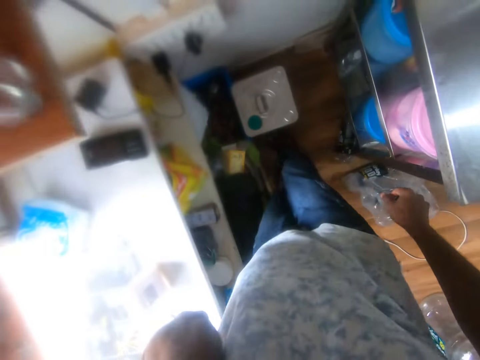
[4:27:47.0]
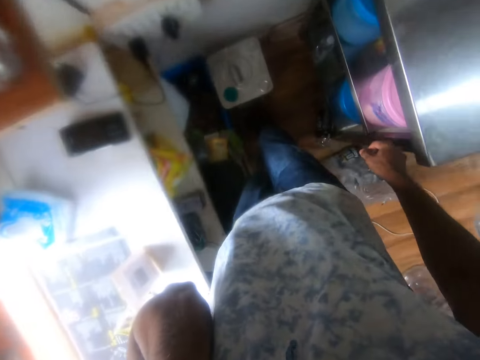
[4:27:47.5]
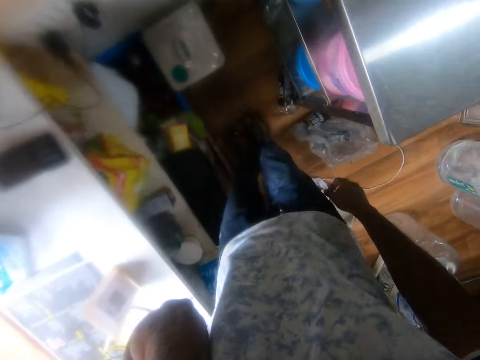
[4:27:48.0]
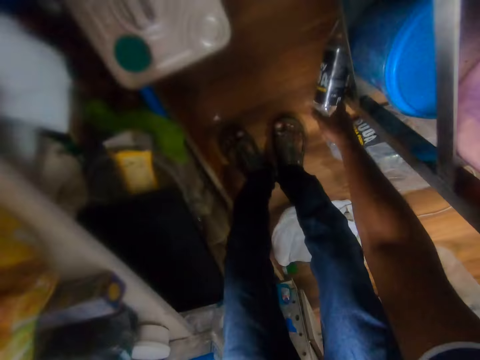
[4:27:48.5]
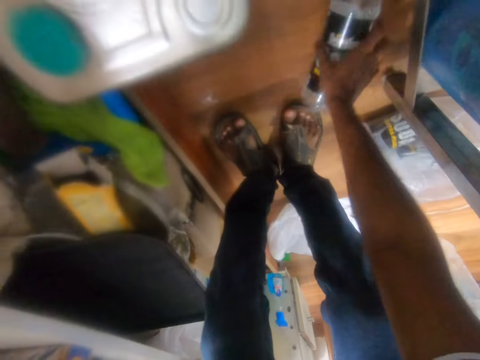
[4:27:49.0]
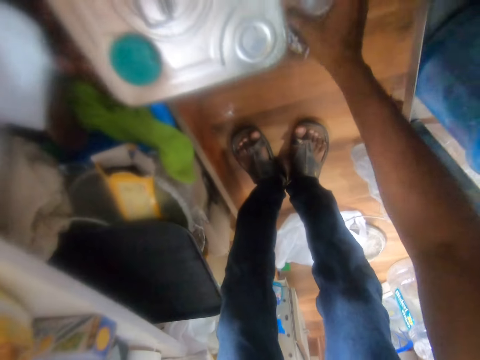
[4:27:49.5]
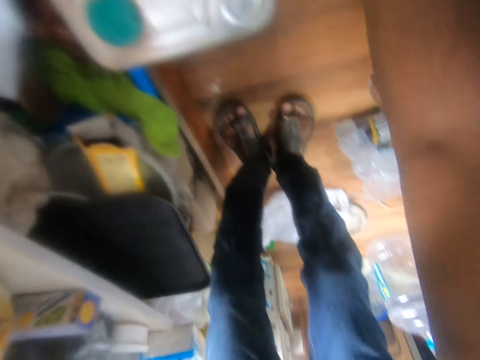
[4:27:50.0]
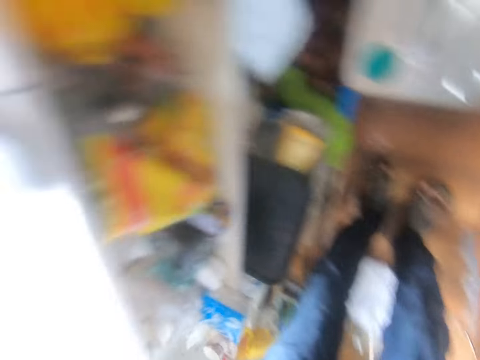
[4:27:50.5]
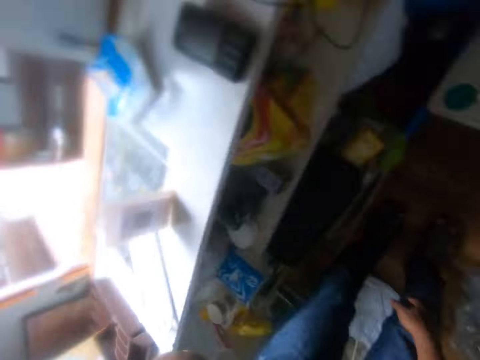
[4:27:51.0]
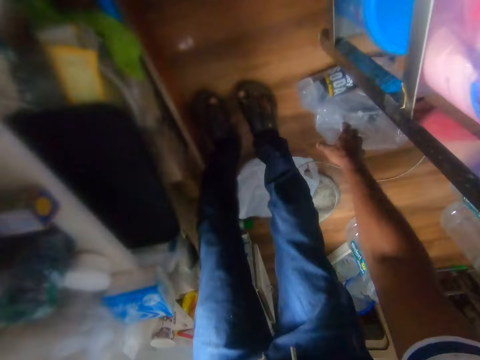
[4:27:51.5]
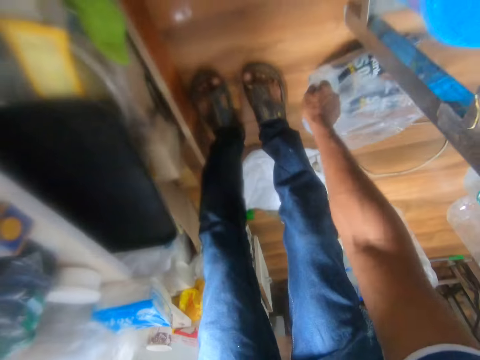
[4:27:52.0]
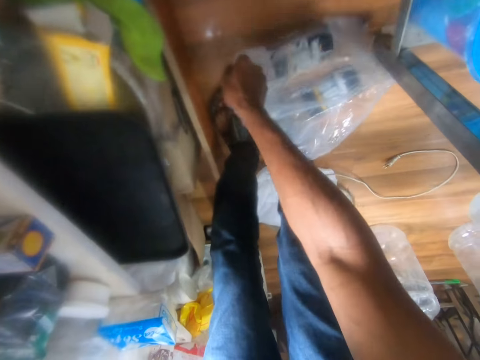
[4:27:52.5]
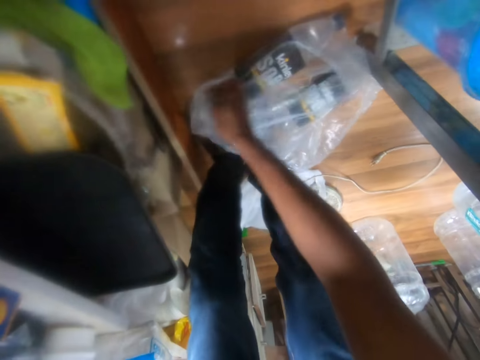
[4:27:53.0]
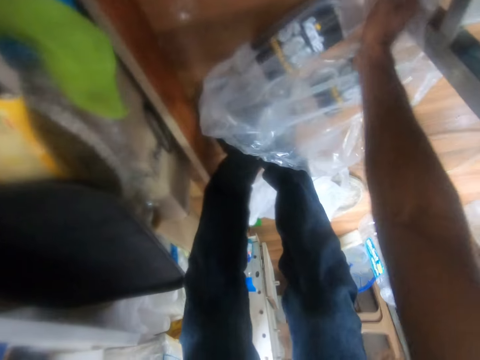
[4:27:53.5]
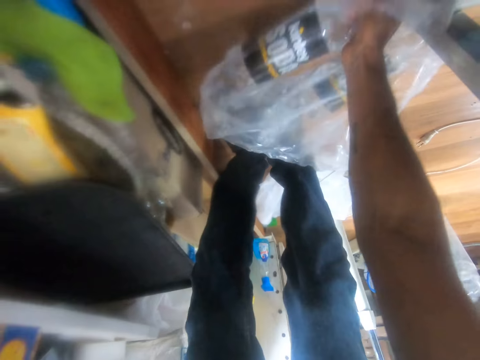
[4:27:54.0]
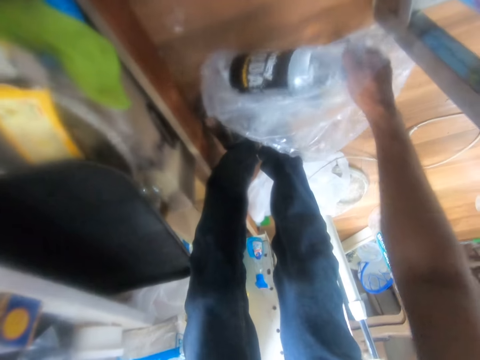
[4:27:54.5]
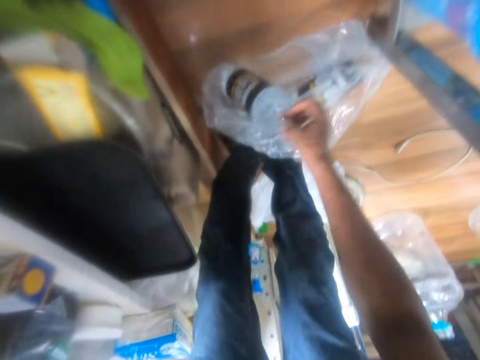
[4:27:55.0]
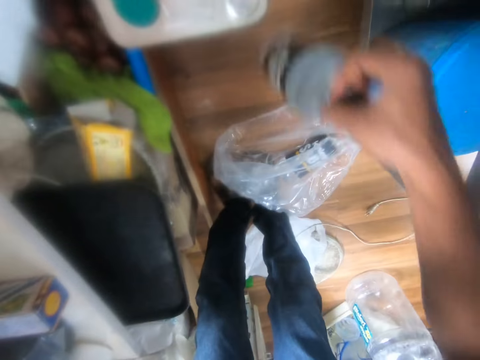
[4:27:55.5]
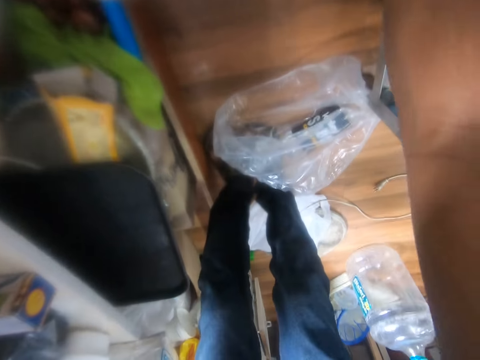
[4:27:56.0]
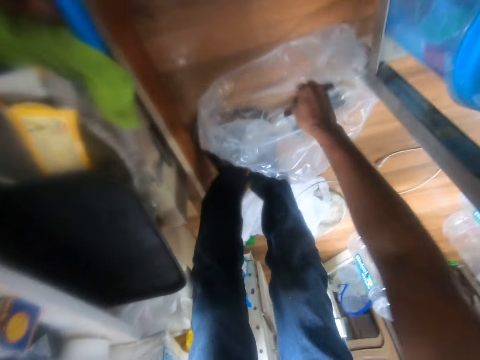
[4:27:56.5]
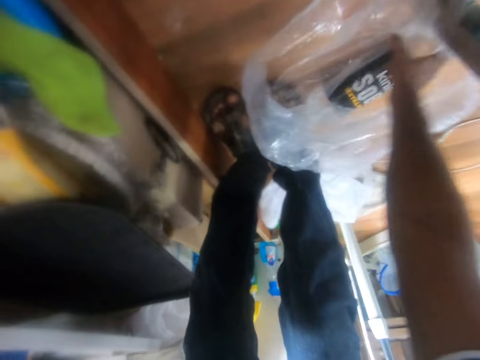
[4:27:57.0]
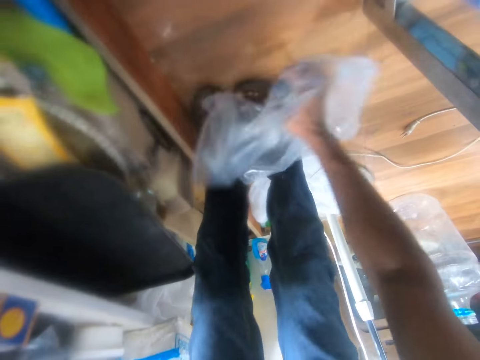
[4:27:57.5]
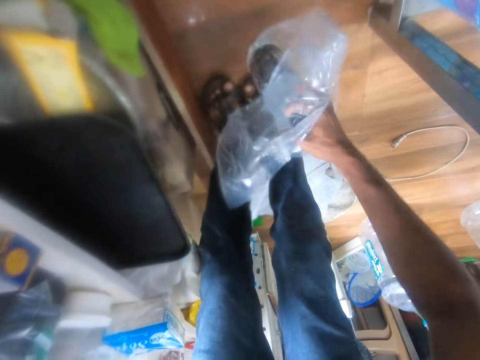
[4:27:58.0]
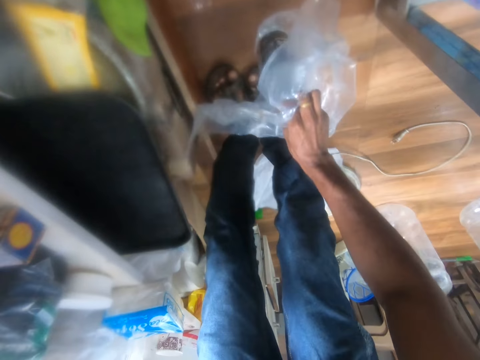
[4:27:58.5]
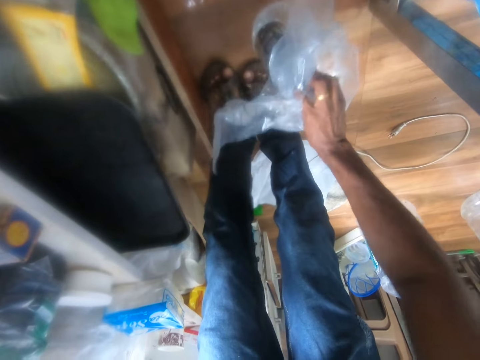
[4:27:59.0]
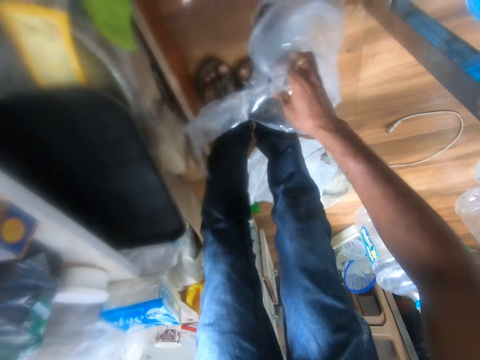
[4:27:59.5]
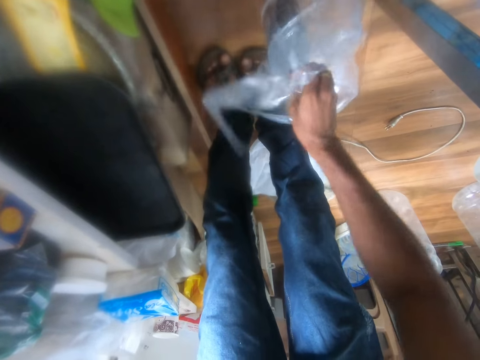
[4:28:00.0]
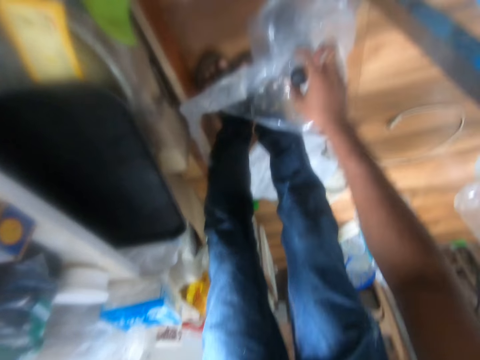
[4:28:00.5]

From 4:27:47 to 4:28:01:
The camera wearer kicks the container on the floor with his right leg. He picks a plastic bottle from the floor with his right hand. He touches the bottle. He drops the plastic bottle on the floor with his right hand. He moves the packet of plastic bottle or plastic paper on the floor with his right hand. He pulls the plastic paper. He picks a plastic bottle from the packet with his right hand. He drops the plastic bottle on the floor with his right hand. He picks a plastic bottle from the packet with his right hand. He speaks on the phone.

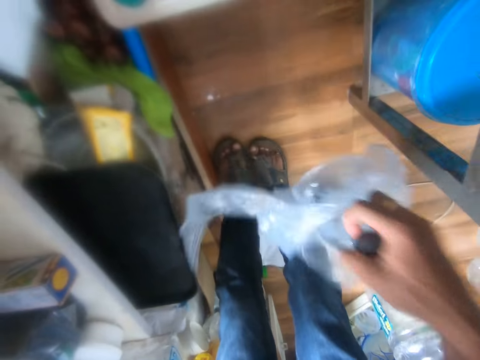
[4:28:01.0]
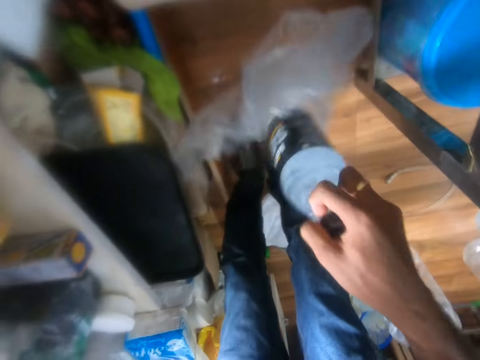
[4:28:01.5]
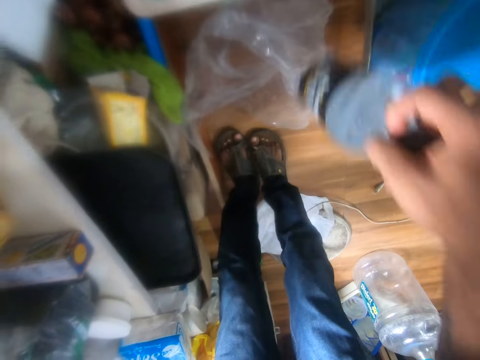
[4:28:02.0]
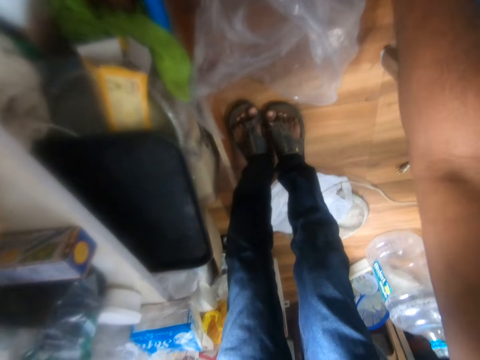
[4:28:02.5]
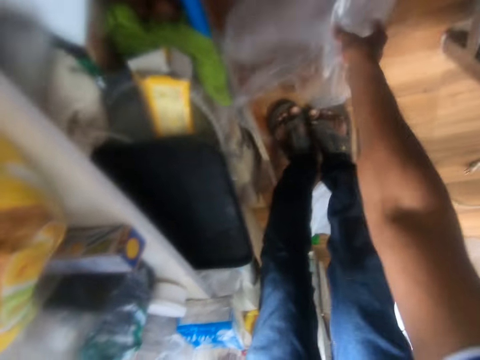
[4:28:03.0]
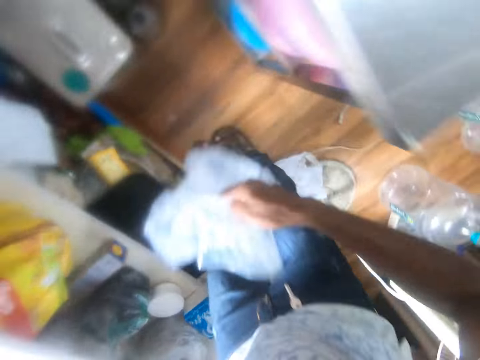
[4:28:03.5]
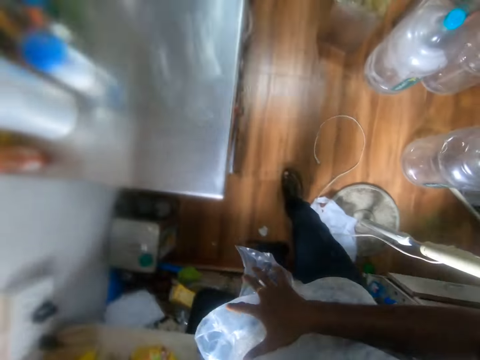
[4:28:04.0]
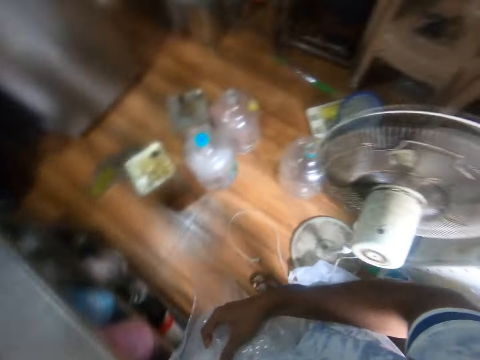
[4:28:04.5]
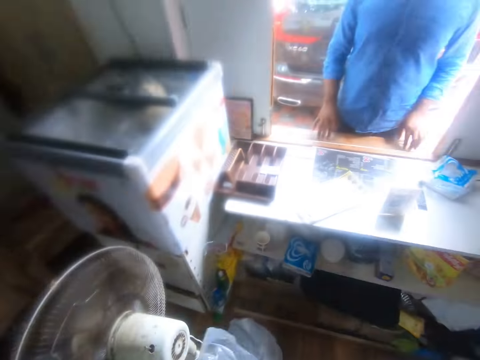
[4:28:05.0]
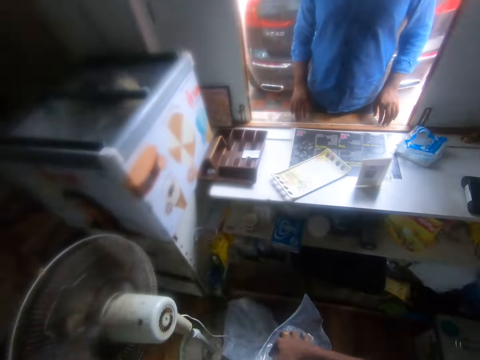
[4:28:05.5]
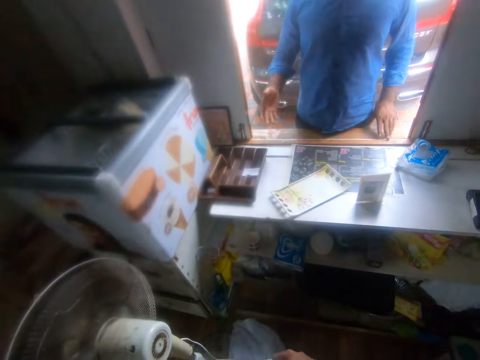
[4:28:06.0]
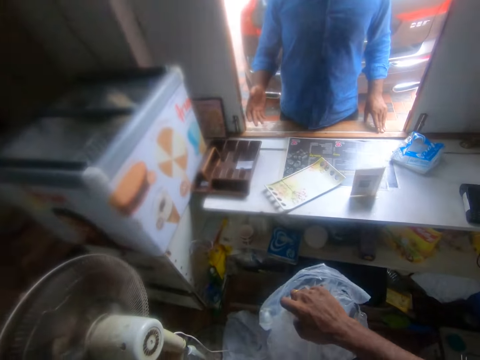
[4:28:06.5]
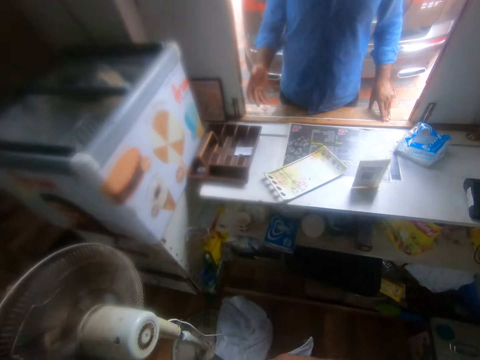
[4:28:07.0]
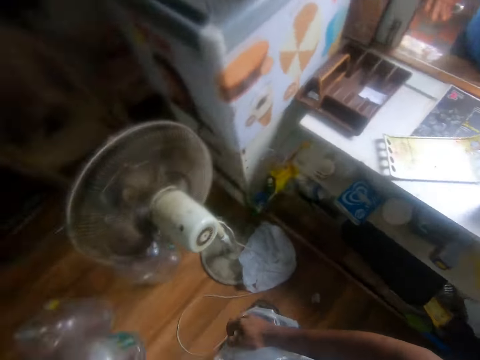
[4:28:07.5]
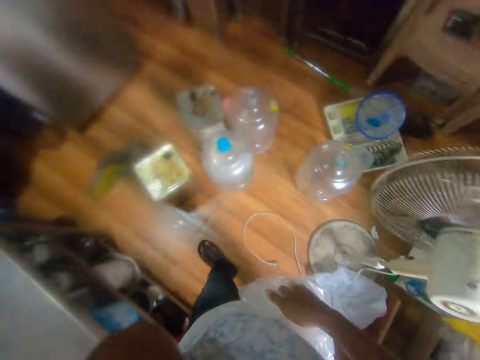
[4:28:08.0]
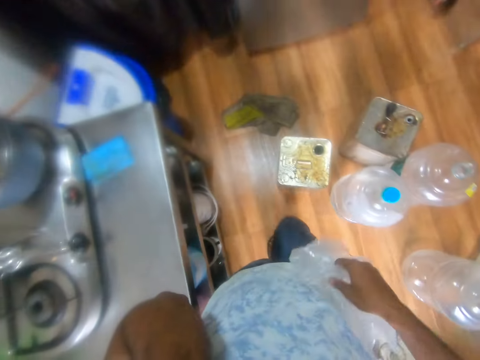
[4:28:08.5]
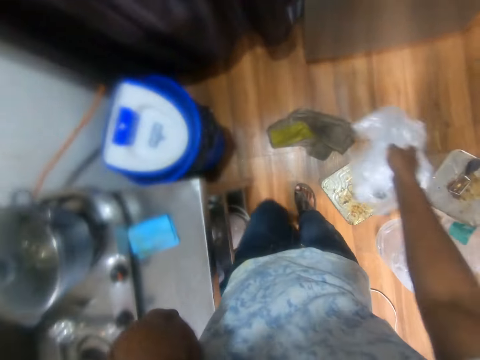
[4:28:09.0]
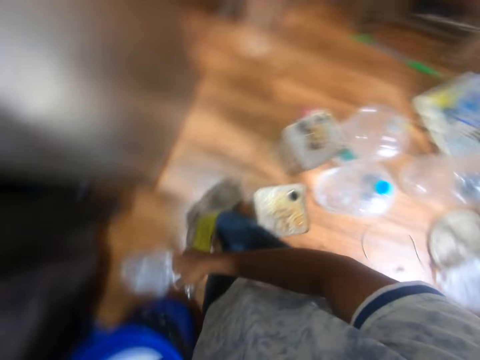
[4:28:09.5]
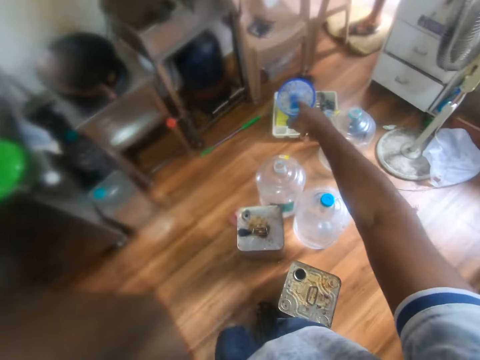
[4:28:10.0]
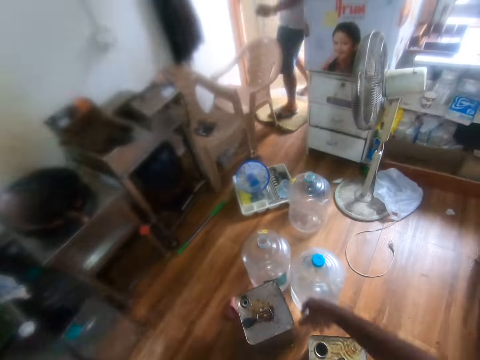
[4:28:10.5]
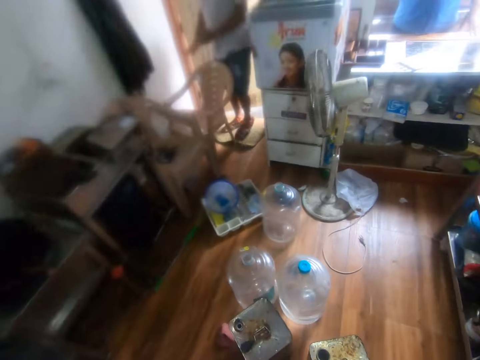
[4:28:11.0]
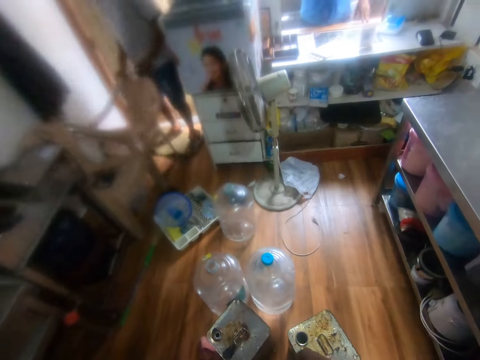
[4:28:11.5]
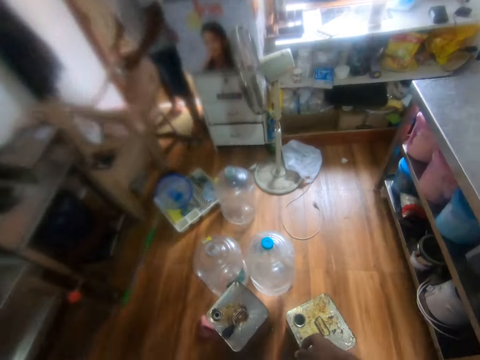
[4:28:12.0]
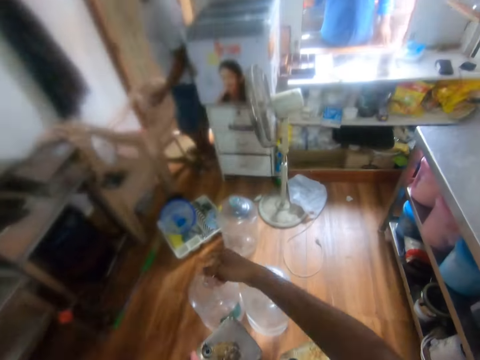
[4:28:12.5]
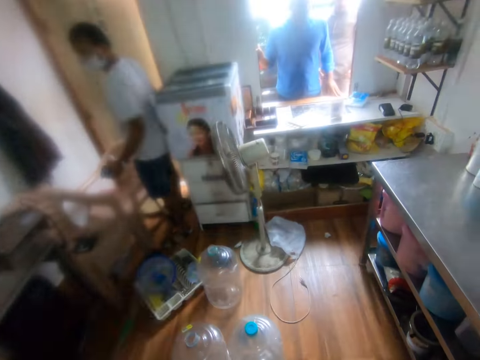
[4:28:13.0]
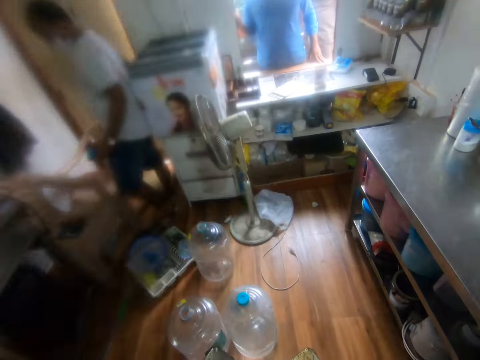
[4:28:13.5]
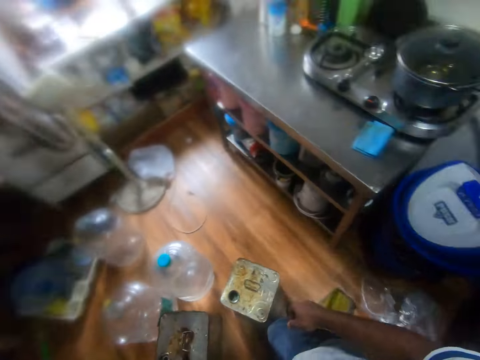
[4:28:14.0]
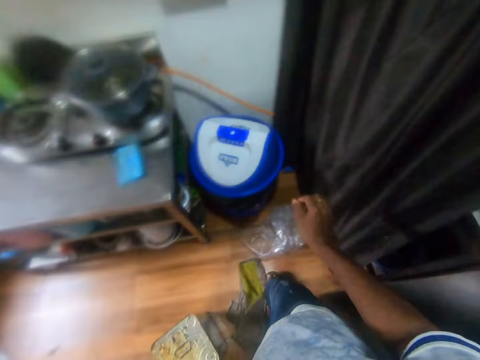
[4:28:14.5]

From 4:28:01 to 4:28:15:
The camera wearer drops the plastic paper or packet of plastic bottle. He holds the bottle. He drops the plastic bottle on the floor with his right hand. He picks the packet of plastic bottle from the floor with his right hand. He speaks on the phone. He looks around. A man speaks to the camera wearer. The camera wearer interacts with the man. He walks. He drops the packet on the floor with his right hand. He speaks to another man. He interacts with the other man.
